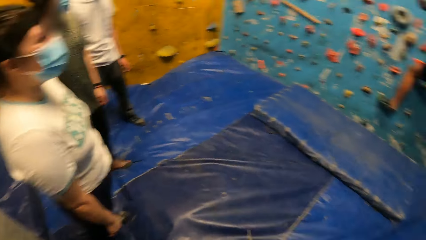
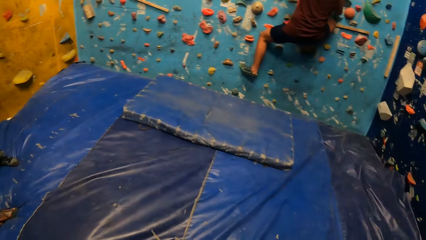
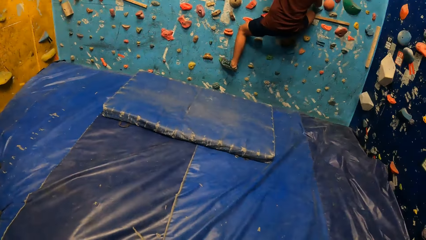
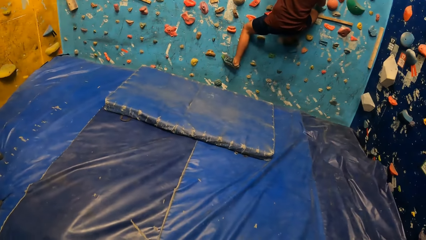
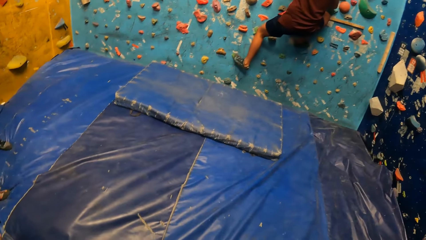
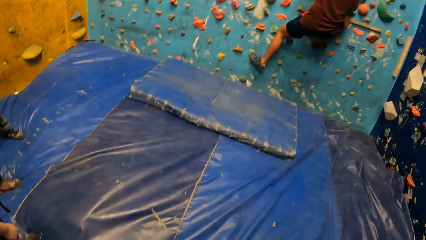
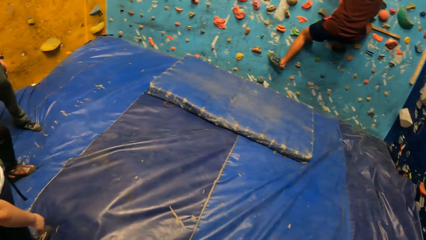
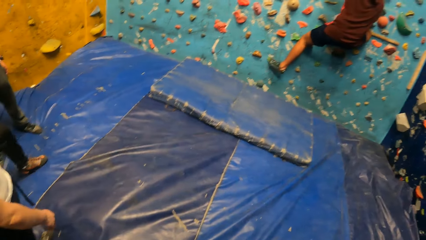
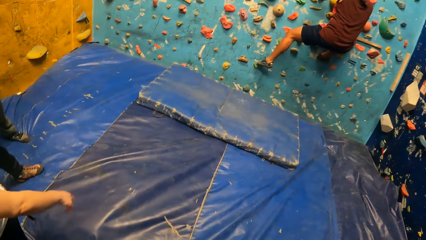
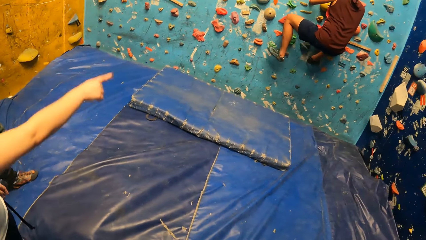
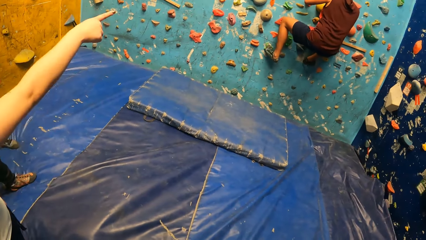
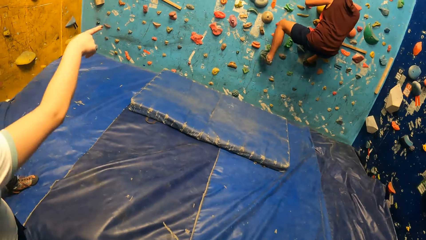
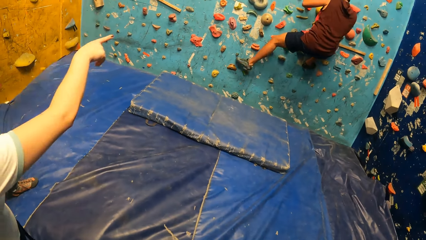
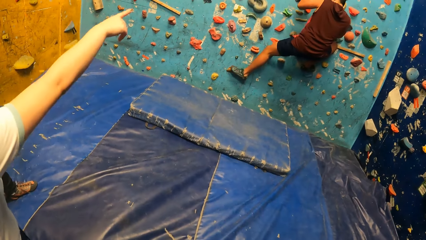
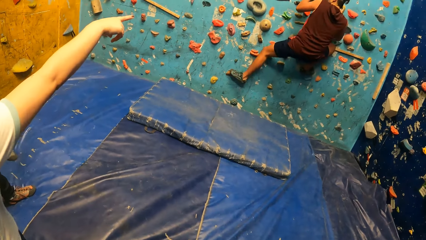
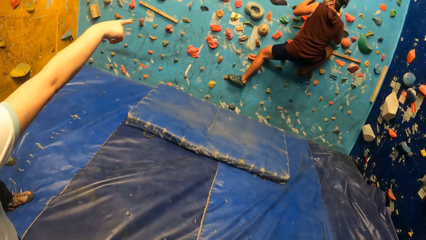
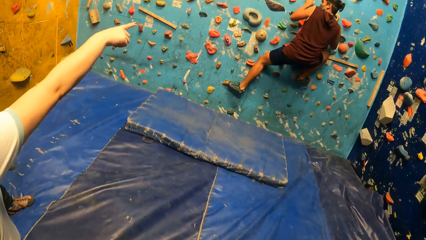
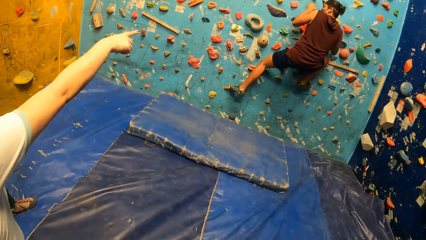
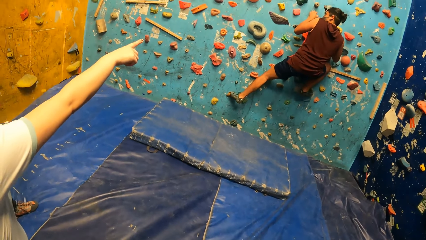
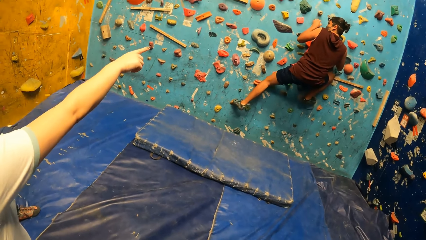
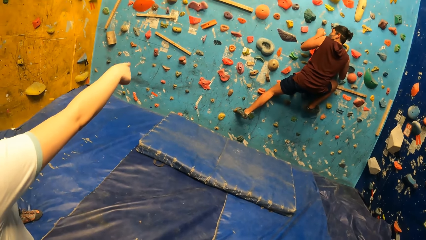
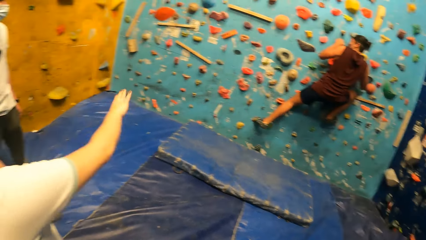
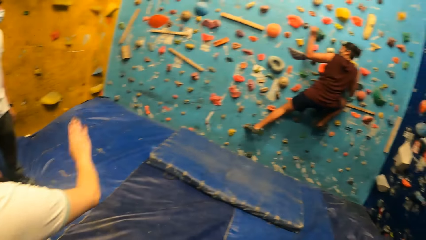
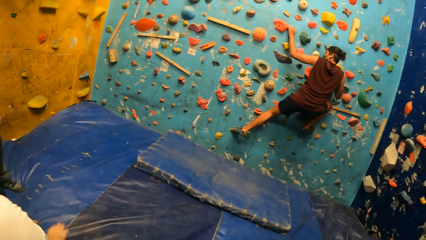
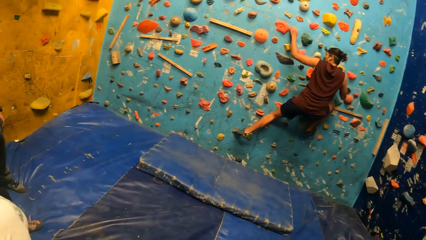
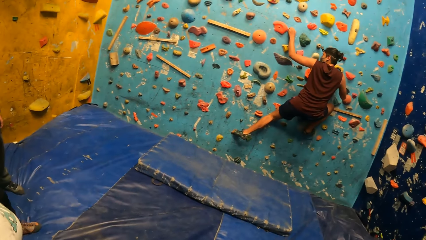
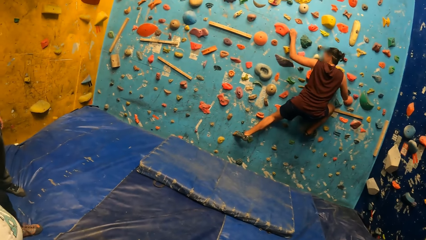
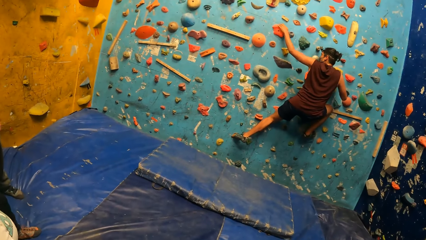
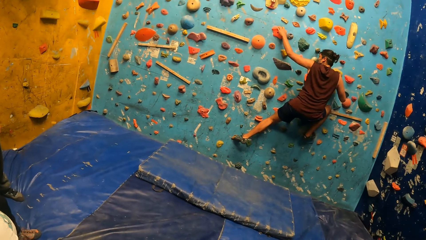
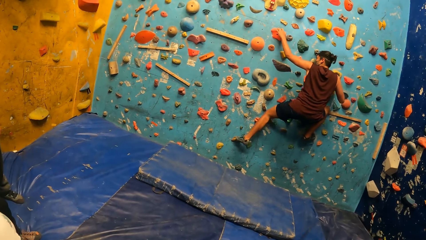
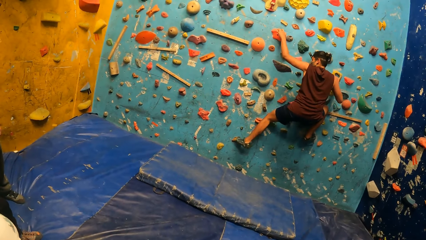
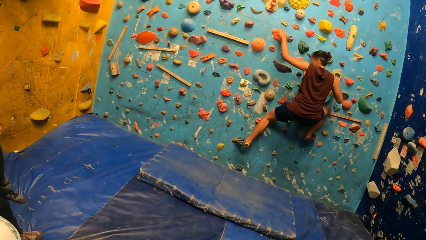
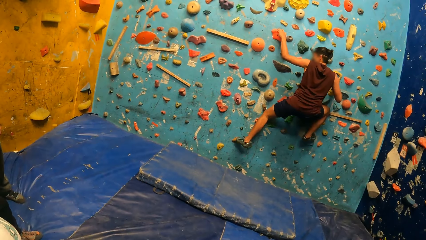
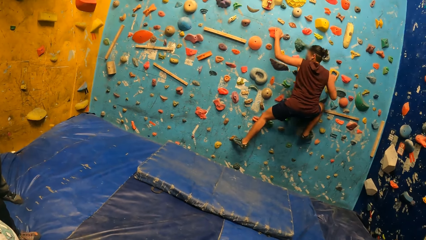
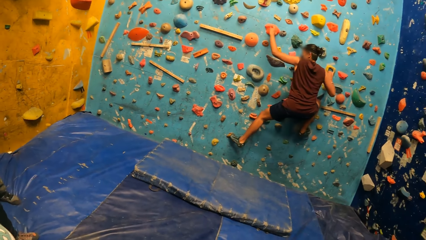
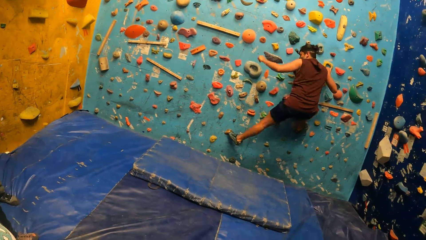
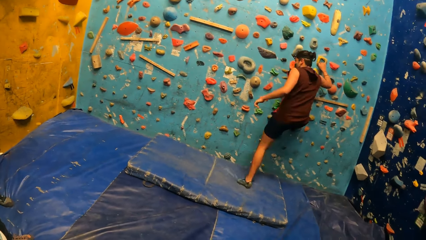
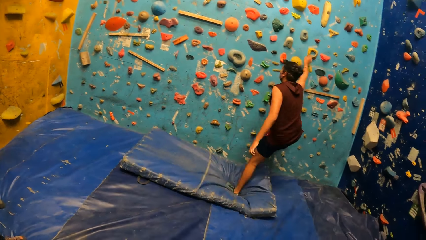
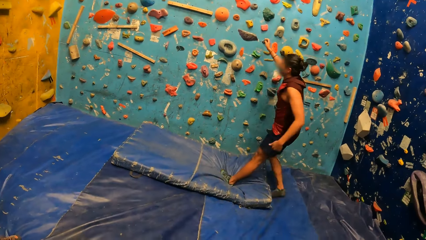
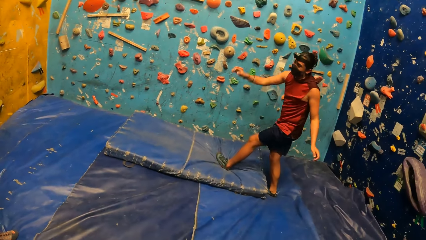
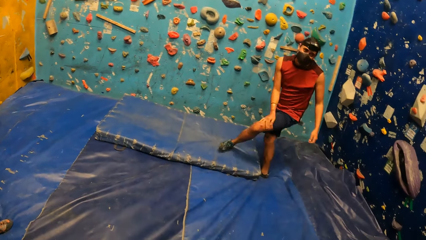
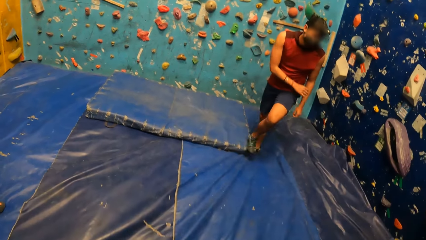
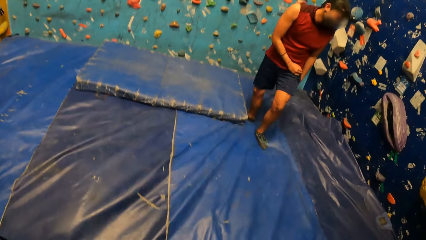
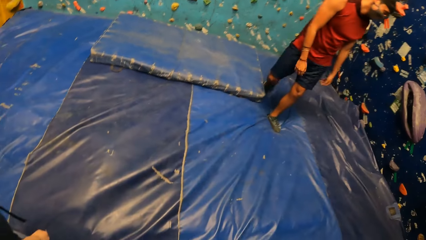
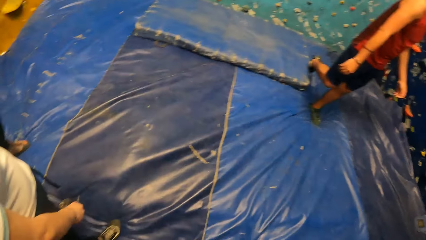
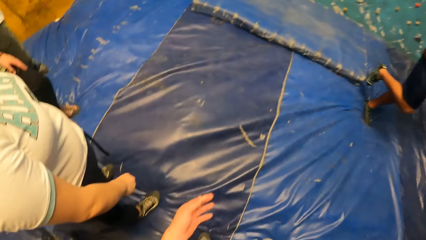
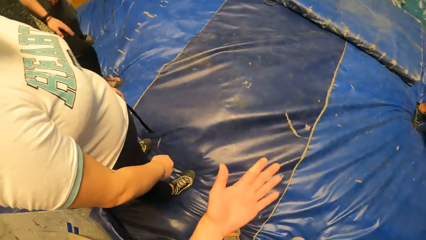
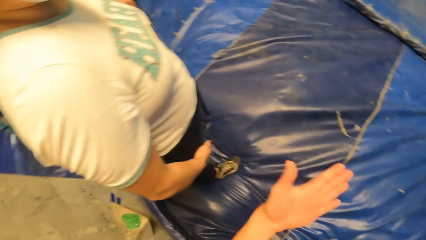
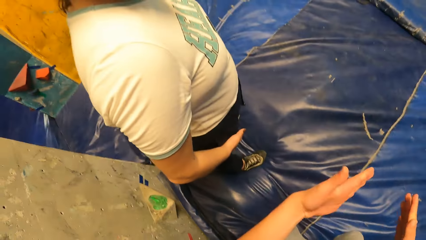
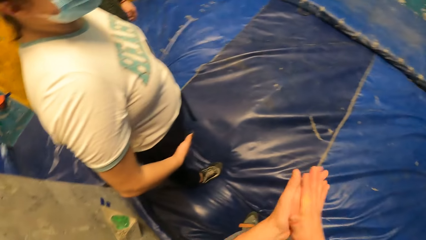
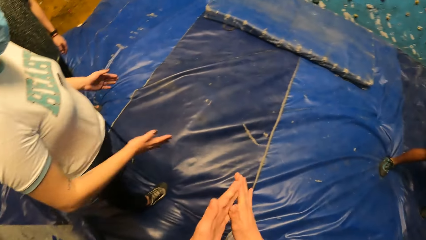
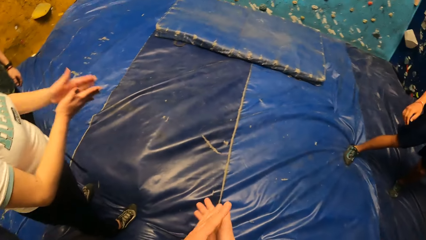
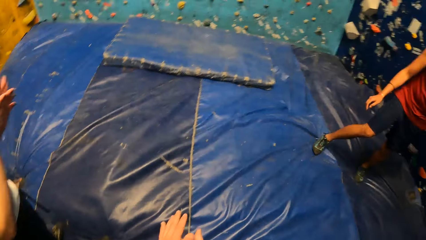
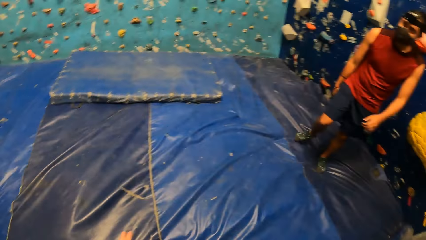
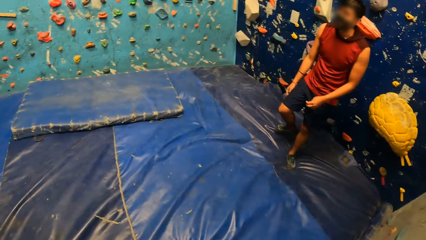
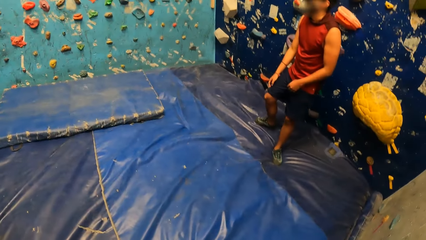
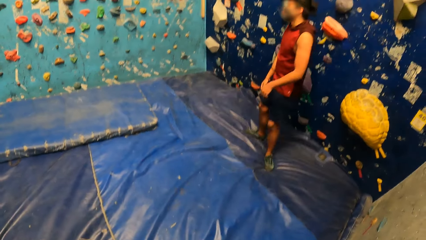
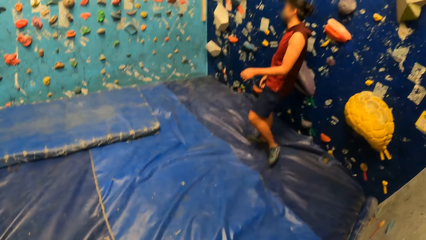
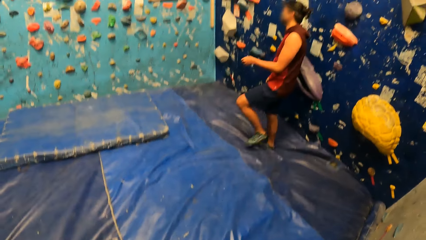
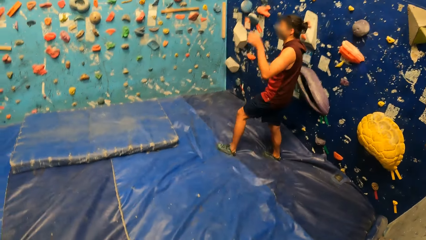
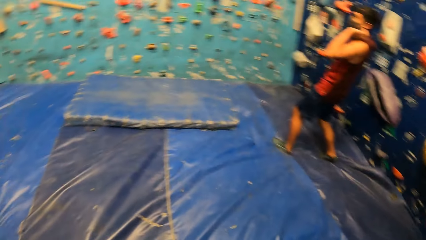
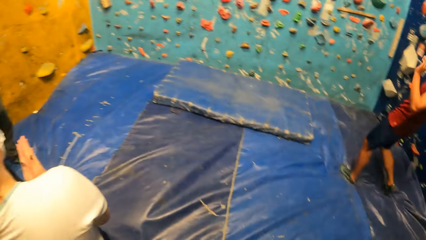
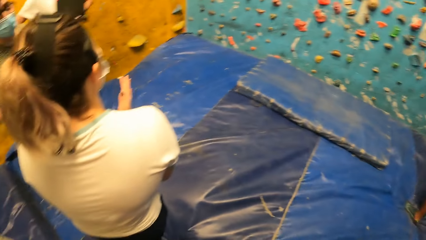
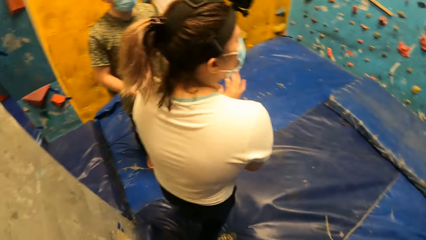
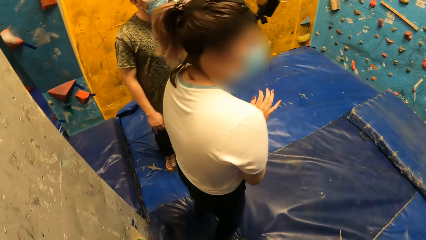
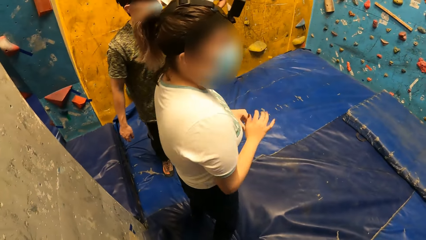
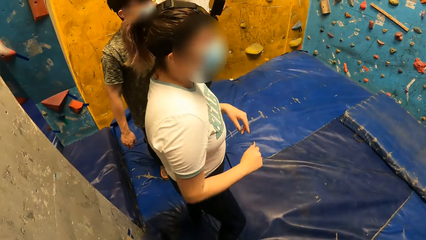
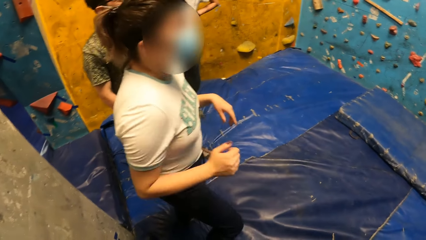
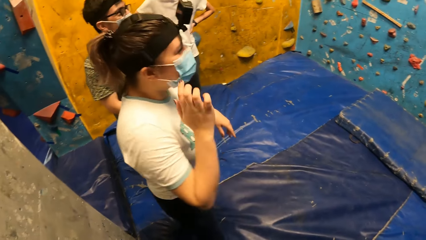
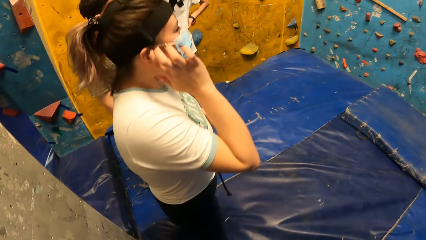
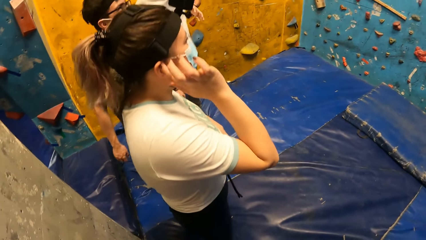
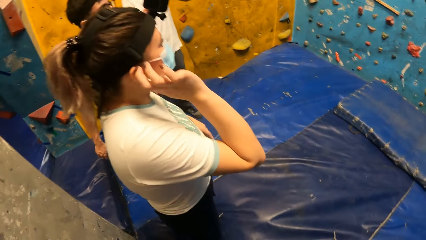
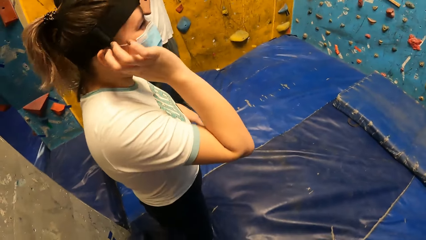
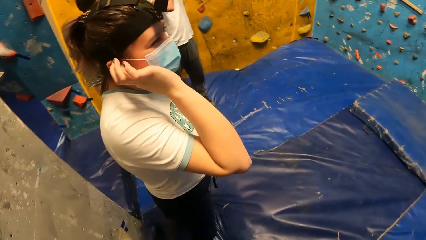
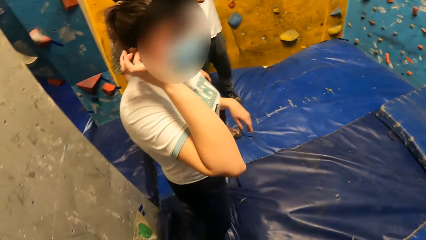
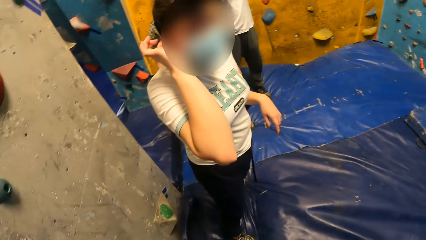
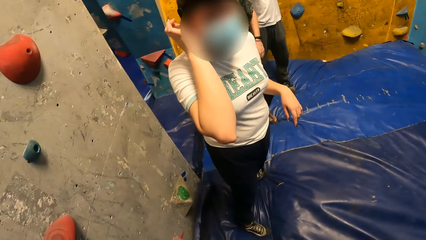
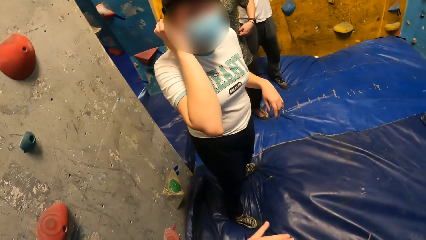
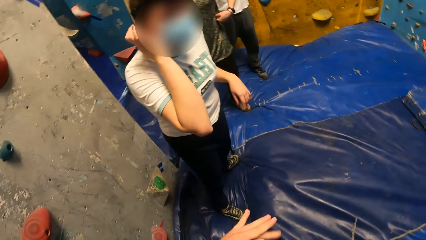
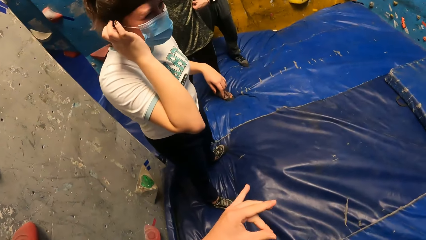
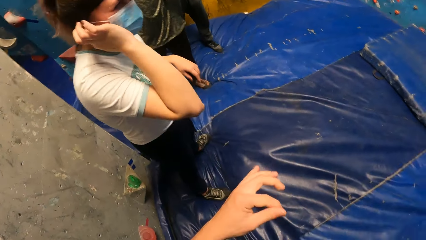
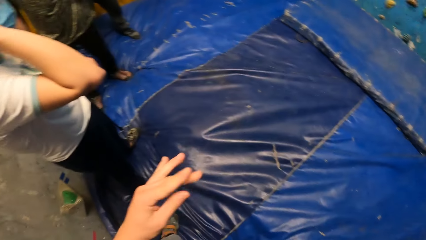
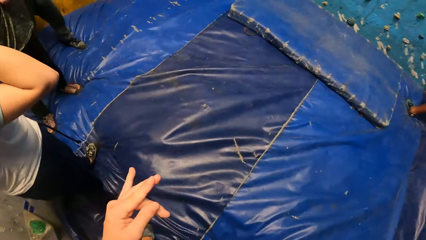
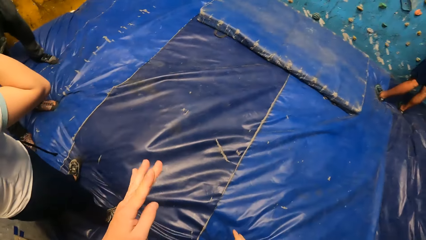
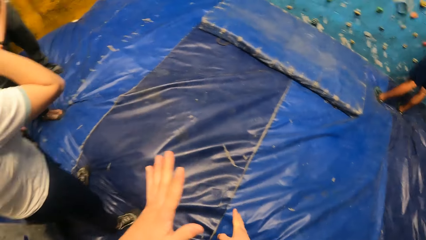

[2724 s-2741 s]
The camera wearer looks at a person. Another person points at the wall. The first person steps down and walks around. The camera wearer wipes the hands together. They look at the other person. The other person touches the ear and talks to the camera wearer.
